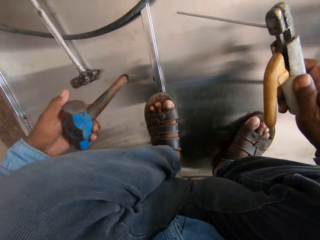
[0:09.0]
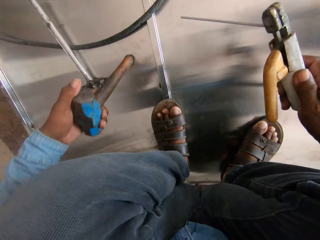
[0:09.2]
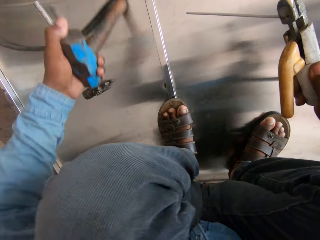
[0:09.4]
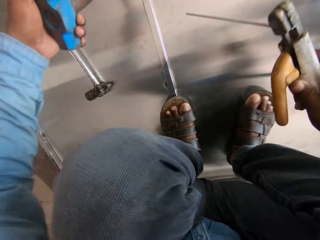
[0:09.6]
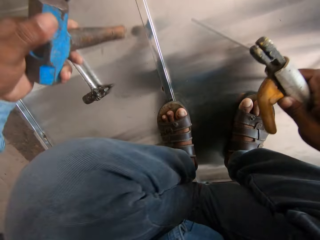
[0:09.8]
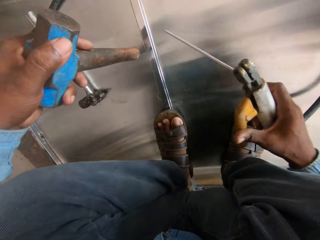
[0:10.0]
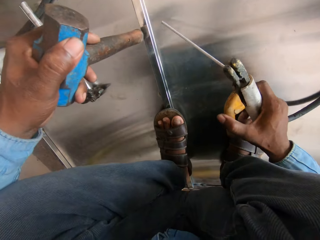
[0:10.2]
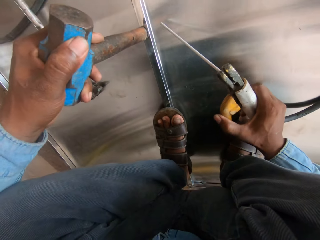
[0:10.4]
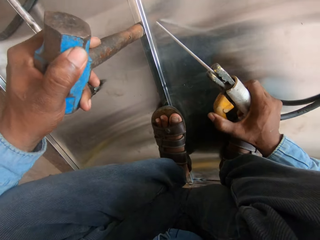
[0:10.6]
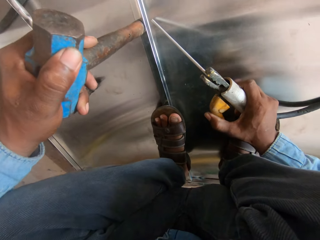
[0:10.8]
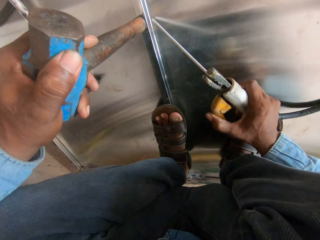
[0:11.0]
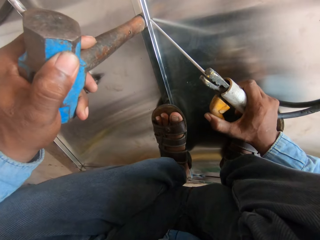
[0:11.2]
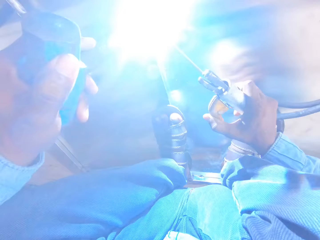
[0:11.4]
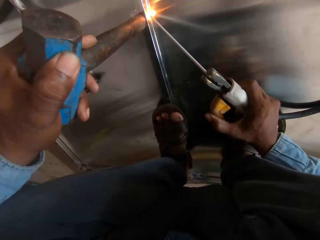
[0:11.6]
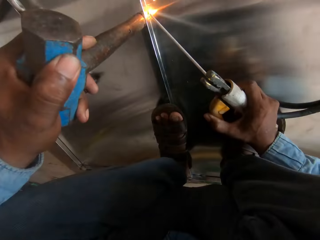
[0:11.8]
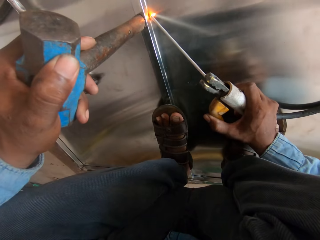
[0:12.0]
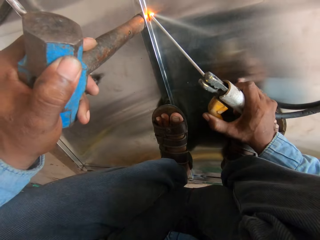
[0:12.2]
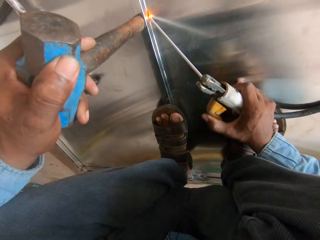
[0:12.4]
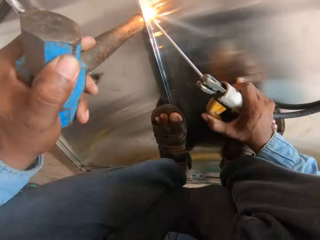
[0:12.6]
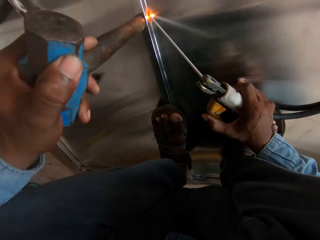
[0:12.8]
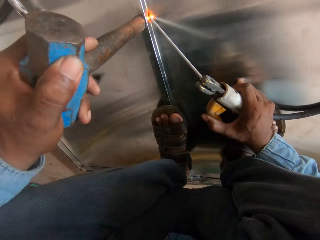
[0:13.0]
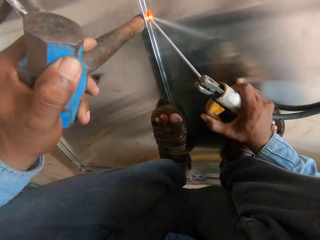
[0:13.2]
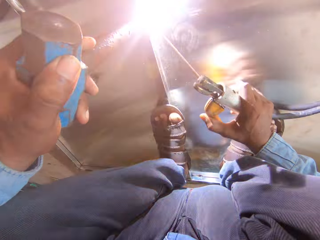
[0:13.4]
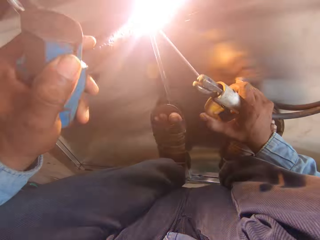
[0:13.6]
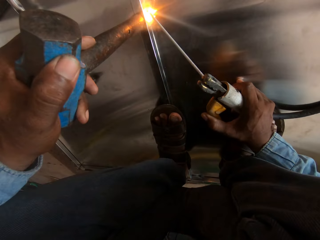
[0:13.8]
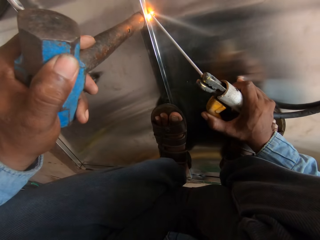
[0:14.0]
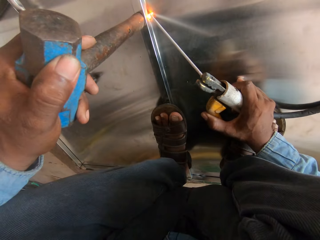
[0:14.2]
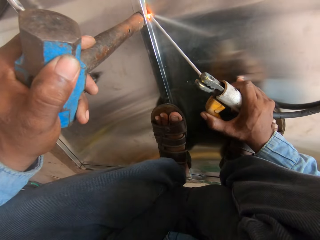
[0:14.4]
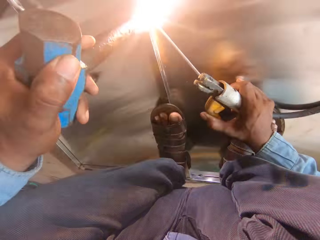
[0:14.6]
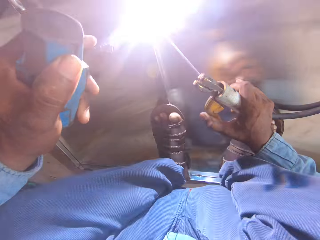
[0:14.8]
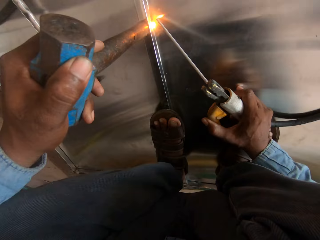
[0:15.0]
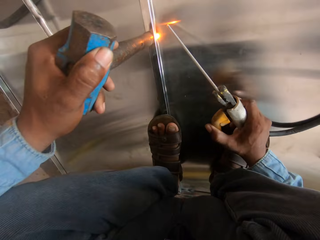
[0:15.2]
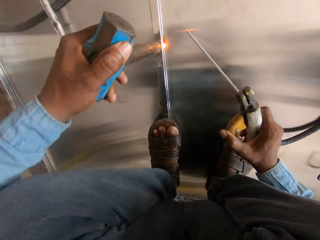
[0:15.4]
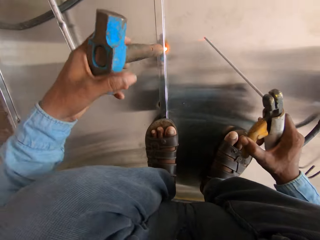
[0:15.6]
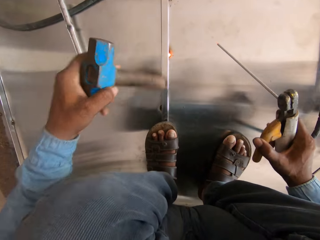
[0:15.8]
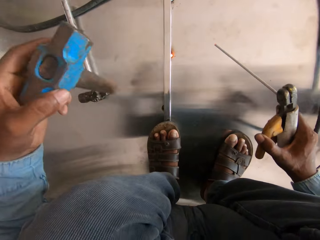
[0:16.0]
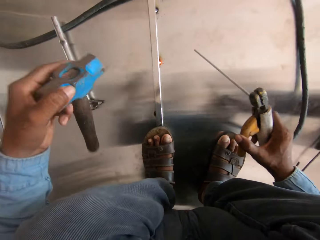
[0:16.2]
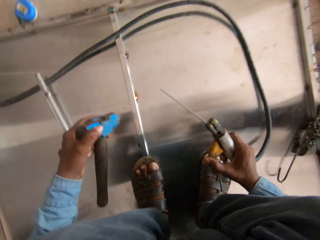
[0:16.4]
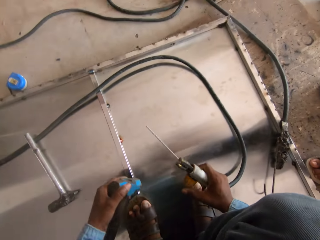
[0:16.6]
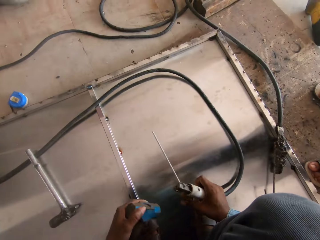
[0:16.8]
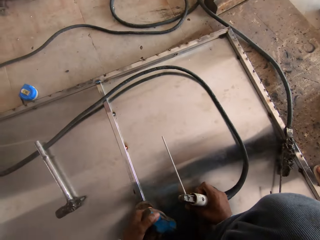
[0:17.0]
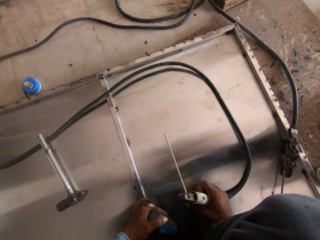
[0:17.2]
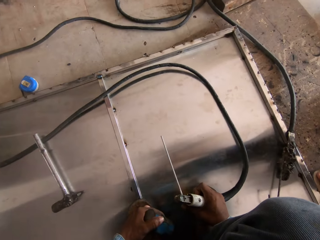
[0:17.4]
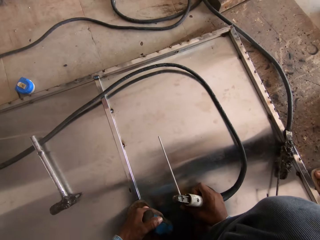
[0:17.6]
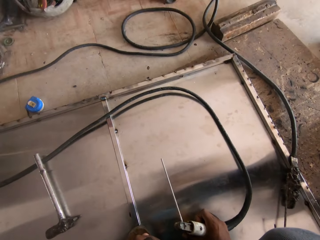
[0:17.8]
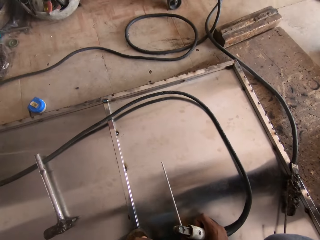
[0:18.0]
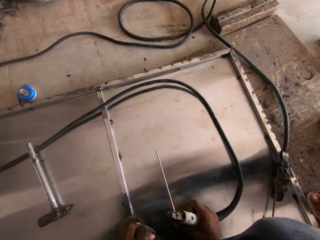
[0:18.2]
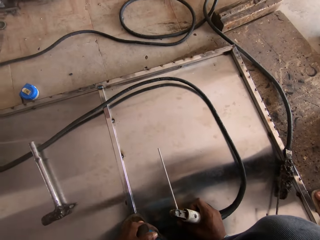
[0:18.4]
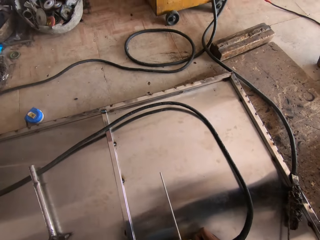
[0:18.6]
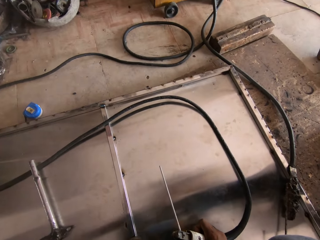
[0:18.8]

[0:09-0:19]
The camera wearer takes a hammer and an electric weld. They hold the electrode holder. They weld a metal bar. They stop and someone else talks.

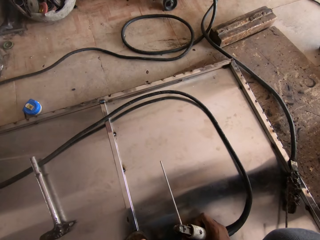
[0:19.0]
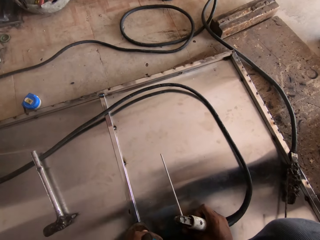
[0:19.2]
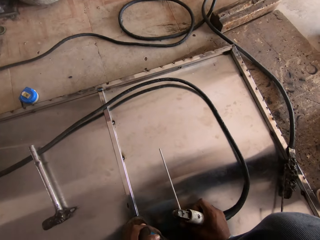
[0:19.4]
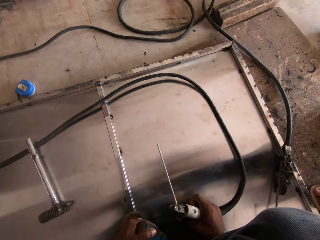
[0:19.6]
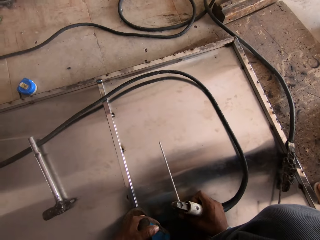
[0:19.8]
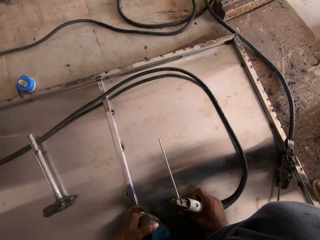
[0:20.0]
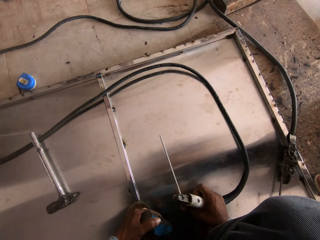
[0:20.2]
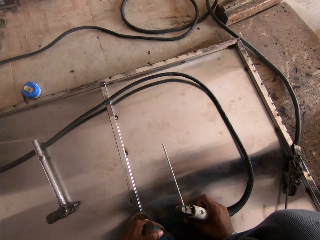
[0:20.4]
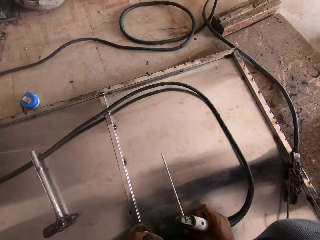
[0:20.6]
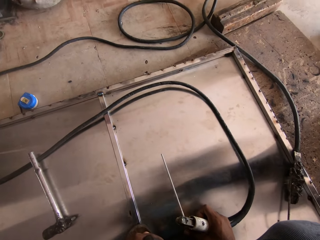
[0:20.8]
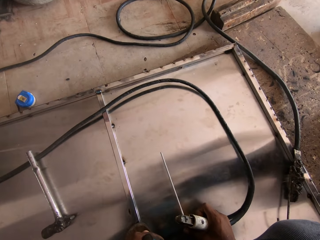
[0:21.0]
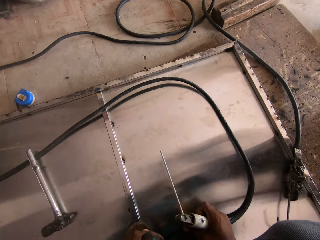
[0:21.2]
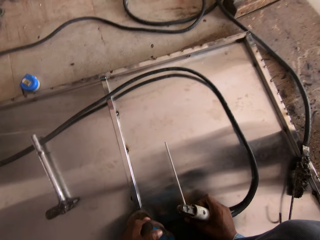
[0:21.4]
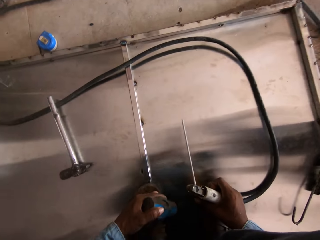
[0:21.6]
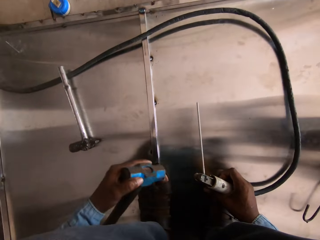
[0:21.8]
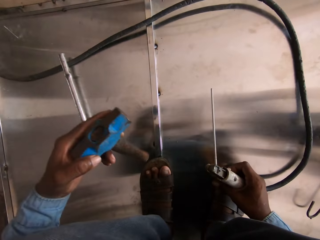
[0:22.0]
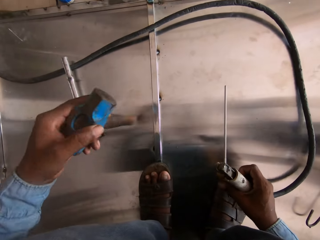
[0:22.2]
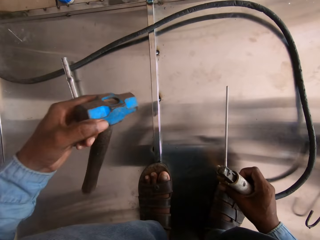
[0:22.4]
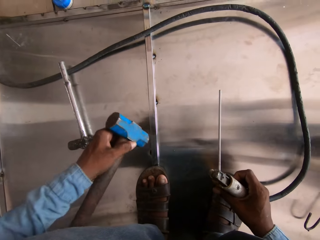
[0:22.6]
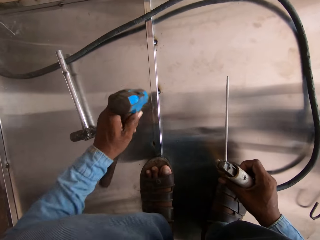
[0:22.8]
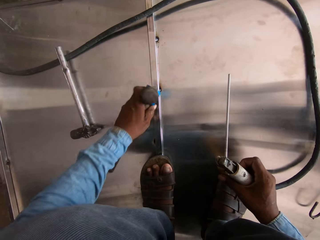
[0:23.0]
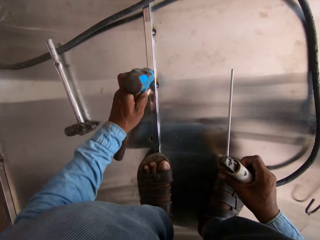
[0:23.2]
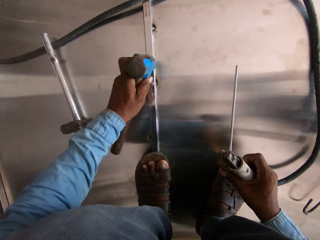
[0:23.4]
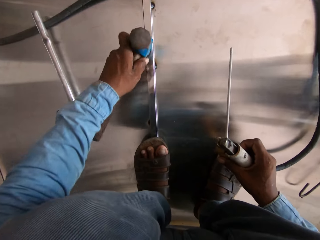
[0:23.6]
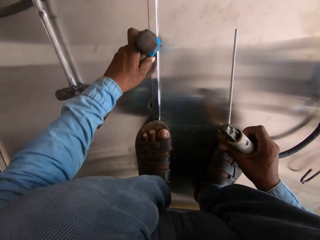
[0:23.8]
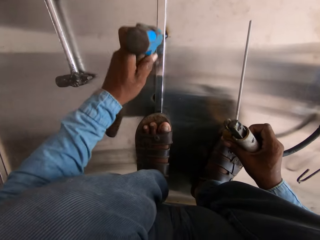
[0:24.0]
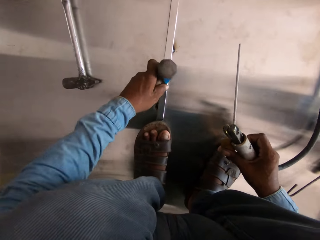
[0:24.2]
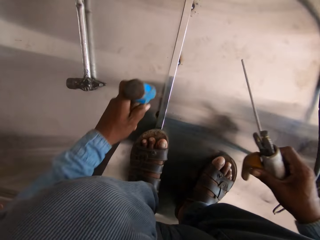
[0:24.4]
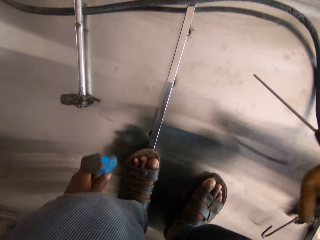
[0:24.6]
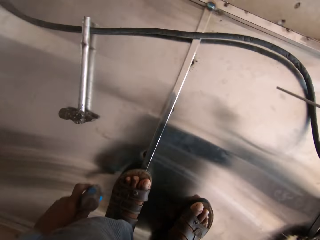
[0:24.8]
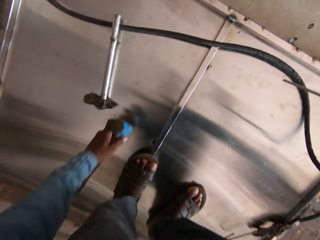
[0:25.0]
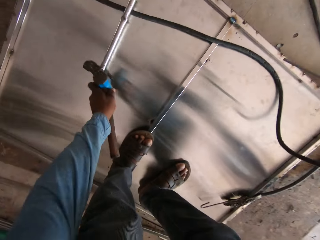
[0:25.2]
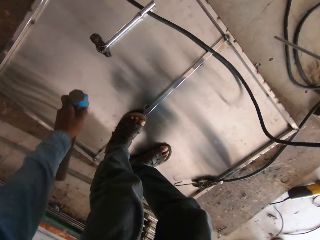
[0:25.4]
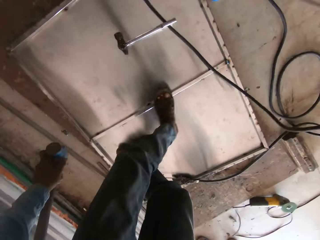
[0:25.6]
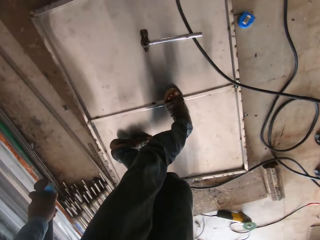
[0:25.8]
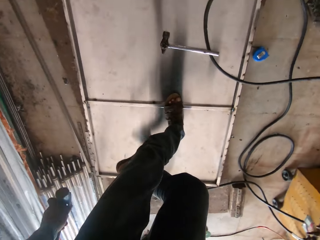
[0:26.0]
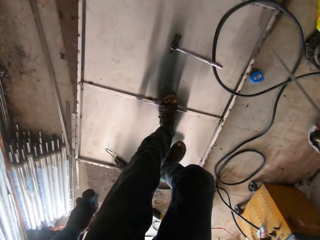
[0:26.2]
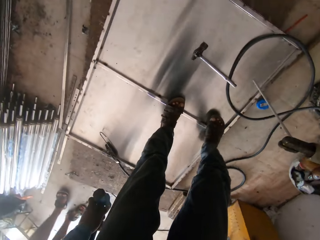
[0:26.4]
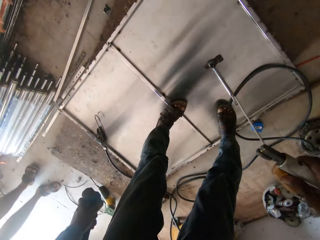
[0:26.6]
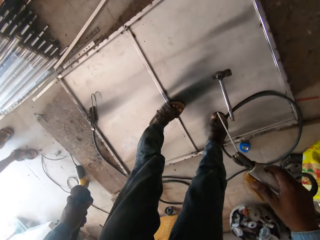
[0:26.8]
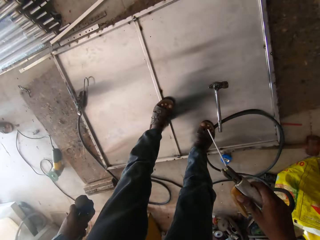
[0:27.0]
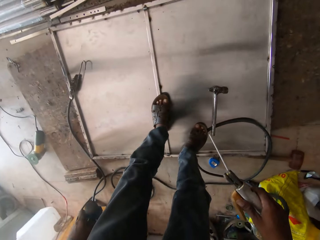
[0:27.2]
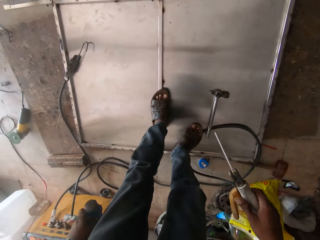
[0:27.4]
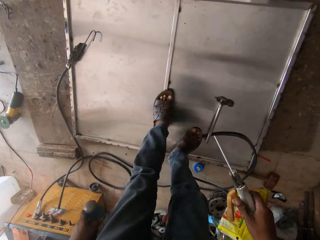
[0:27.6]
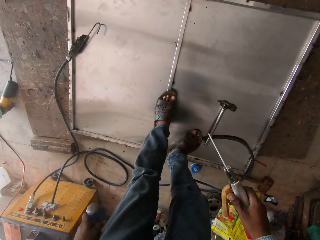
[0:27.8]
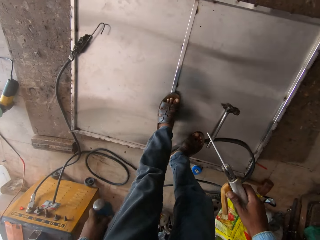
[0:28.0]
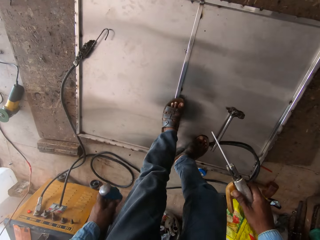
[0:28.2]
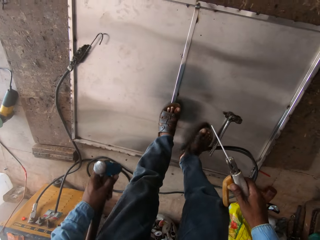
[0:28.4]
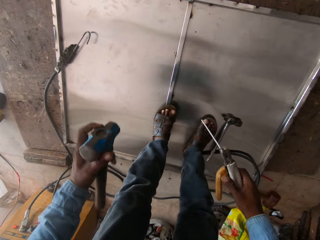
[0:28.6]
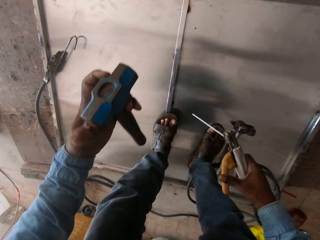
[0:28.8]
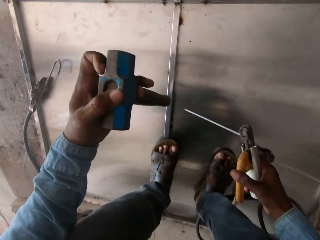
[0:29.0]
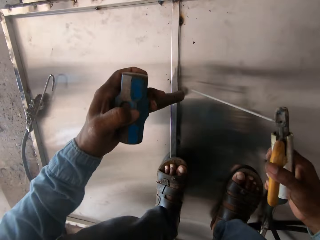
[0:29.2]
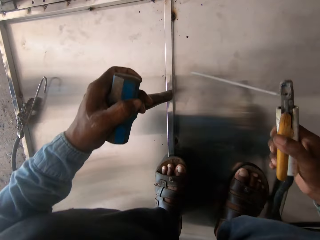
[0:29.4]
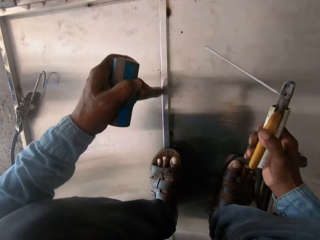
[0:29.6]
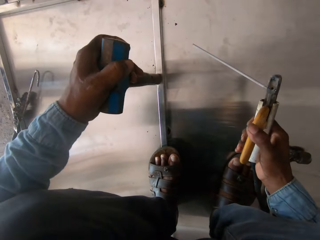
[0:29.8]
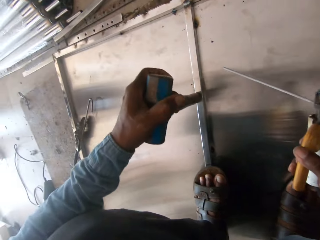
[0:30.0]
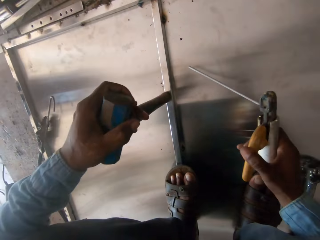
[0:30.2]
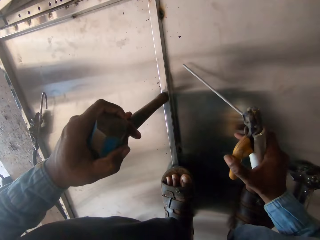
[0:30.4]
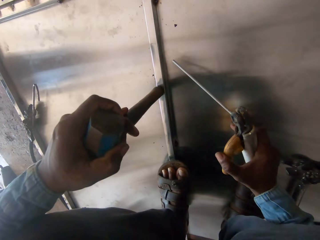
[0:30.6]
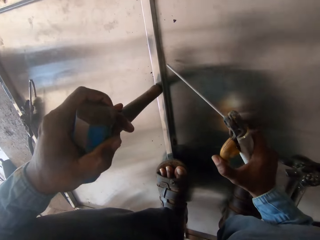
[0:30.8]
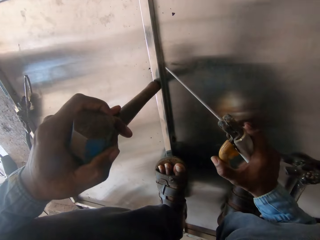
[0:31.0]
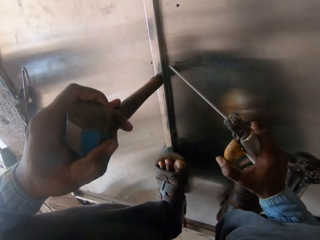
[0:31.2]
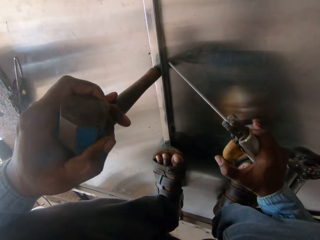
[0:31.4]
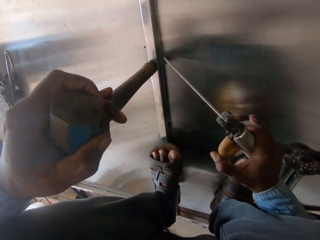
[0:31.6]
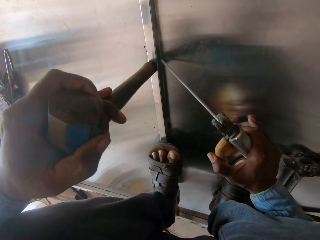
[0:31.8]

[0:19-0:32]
The camera wearer looks on the metal. They talk. They hammer the metal. They stand up. A person talks. The camera wearer talks while welding.
